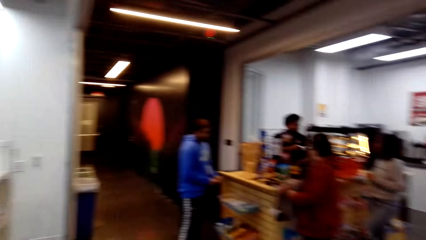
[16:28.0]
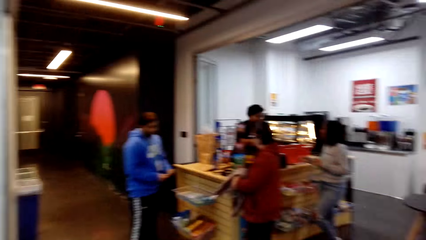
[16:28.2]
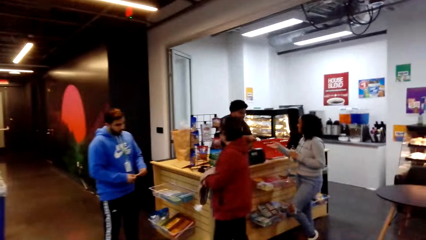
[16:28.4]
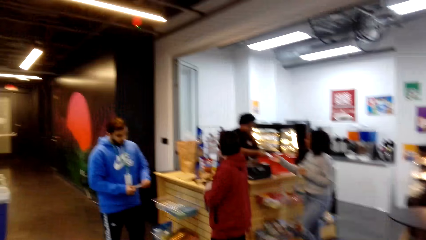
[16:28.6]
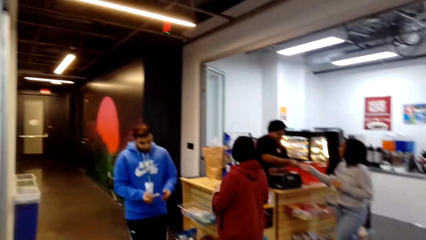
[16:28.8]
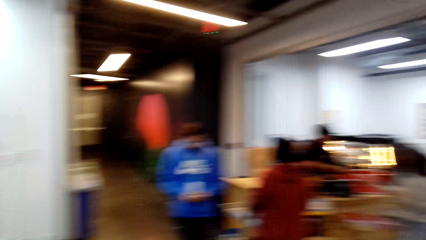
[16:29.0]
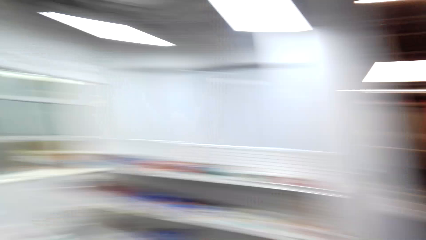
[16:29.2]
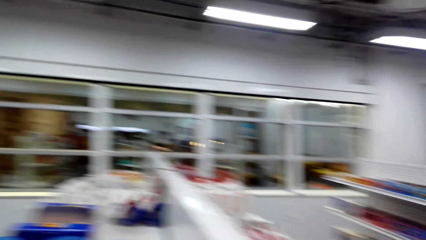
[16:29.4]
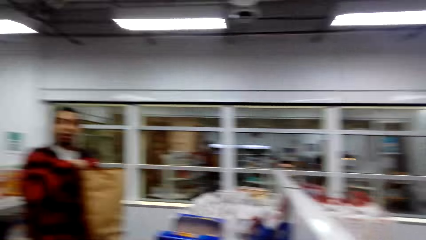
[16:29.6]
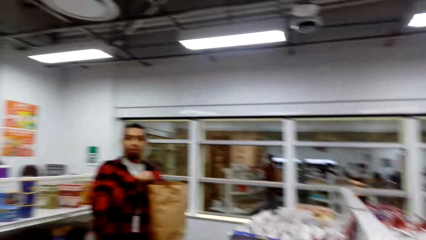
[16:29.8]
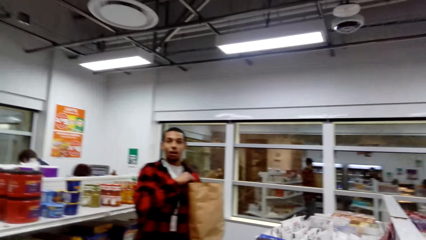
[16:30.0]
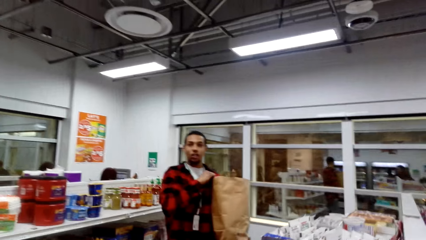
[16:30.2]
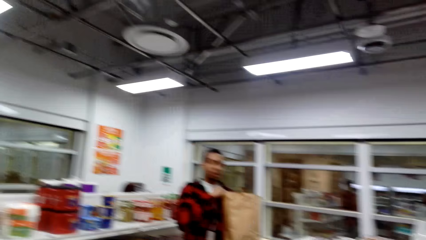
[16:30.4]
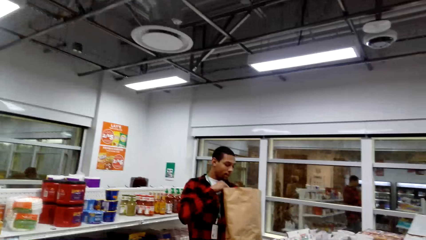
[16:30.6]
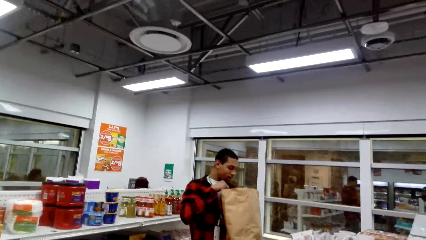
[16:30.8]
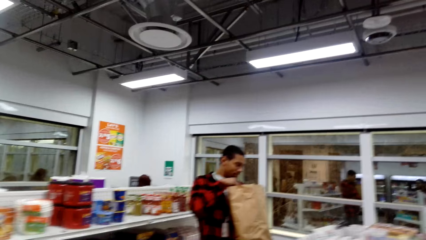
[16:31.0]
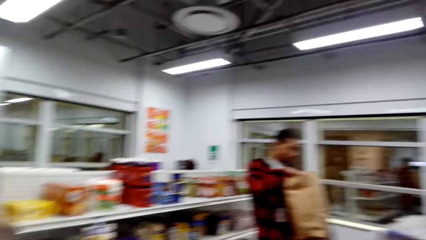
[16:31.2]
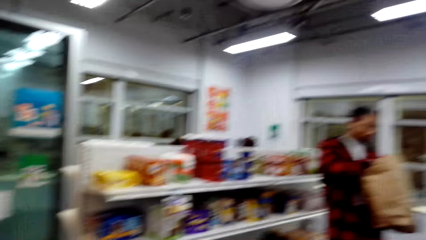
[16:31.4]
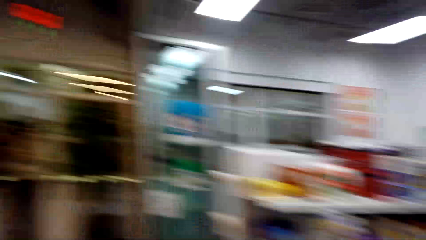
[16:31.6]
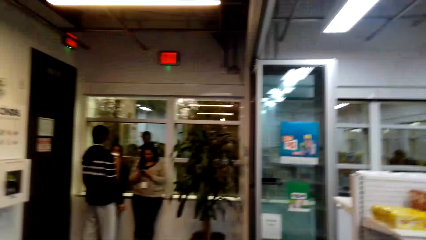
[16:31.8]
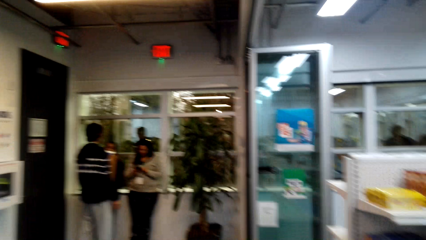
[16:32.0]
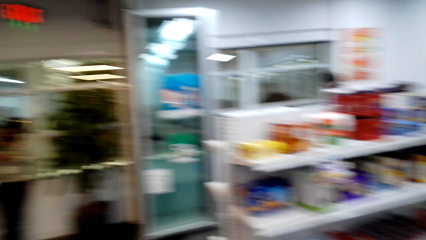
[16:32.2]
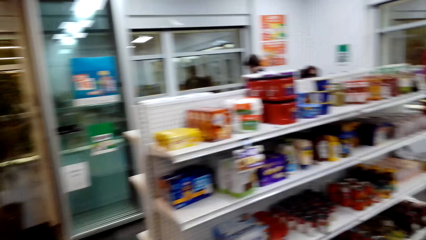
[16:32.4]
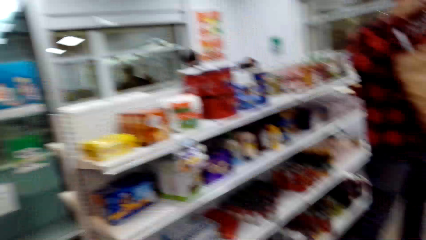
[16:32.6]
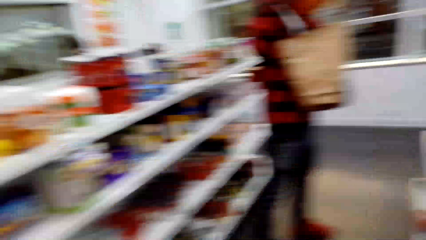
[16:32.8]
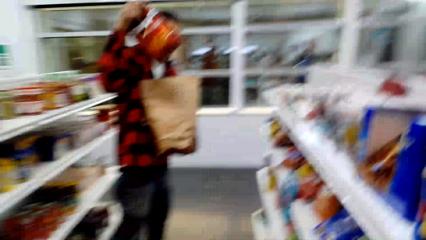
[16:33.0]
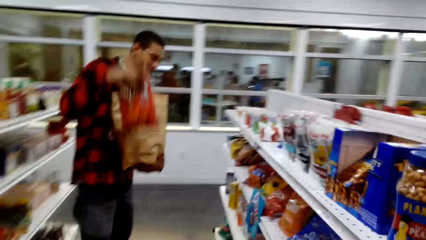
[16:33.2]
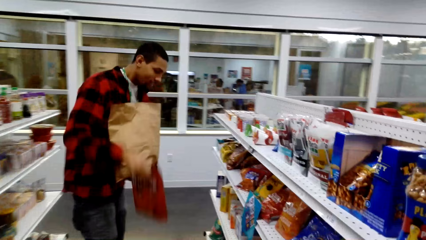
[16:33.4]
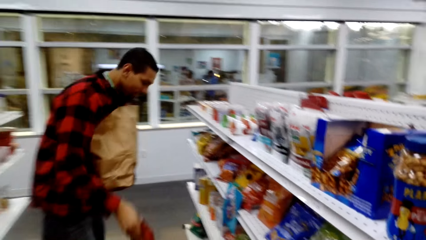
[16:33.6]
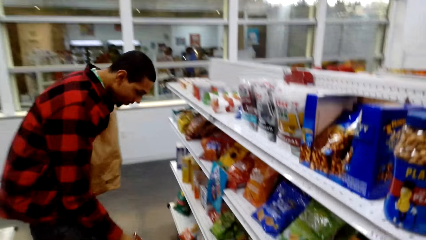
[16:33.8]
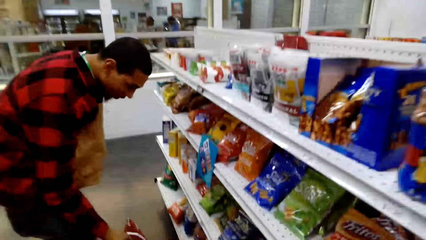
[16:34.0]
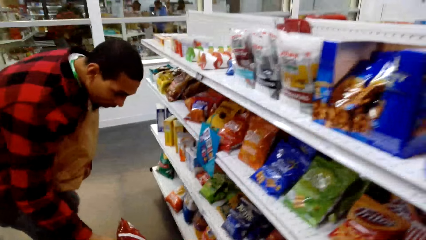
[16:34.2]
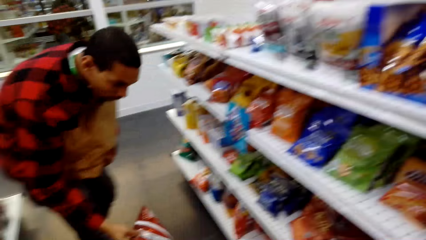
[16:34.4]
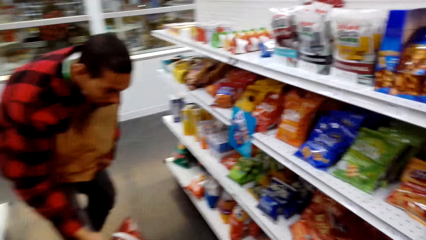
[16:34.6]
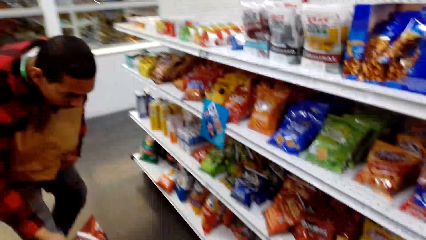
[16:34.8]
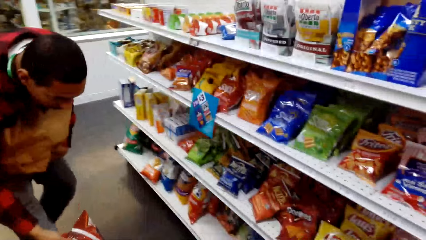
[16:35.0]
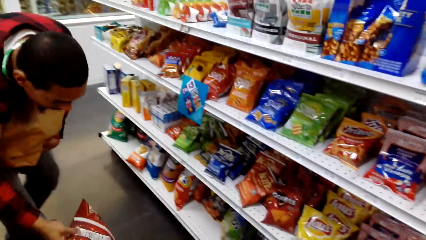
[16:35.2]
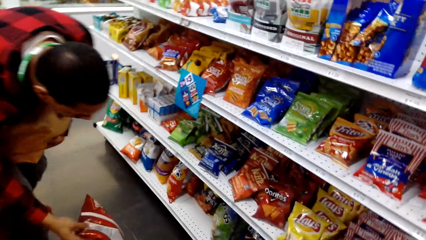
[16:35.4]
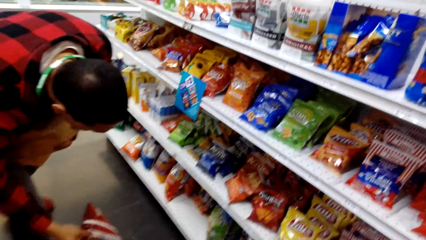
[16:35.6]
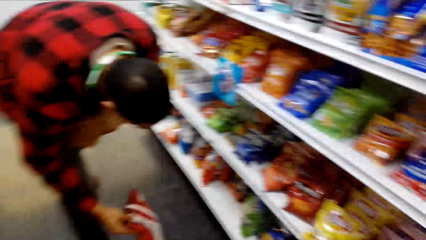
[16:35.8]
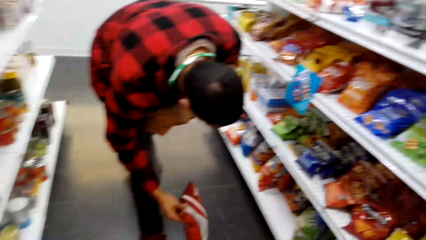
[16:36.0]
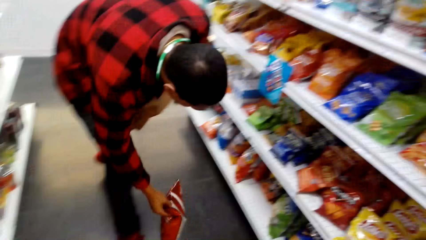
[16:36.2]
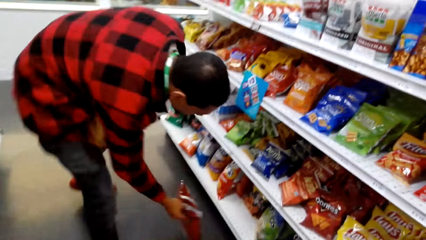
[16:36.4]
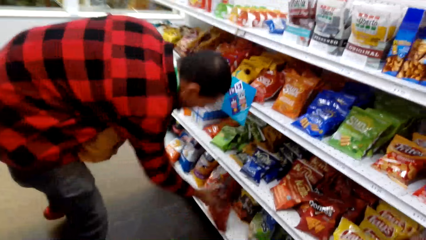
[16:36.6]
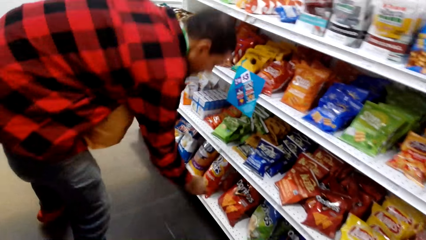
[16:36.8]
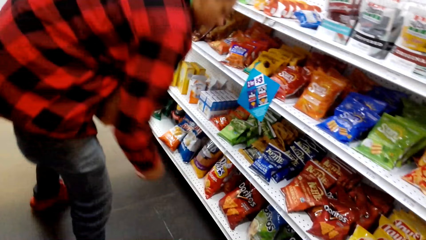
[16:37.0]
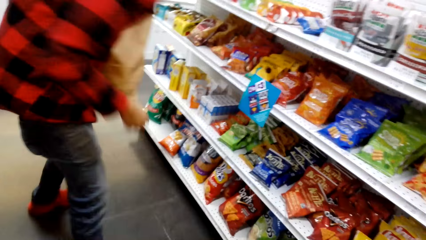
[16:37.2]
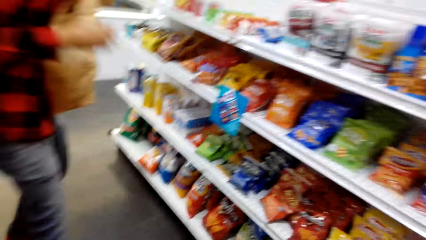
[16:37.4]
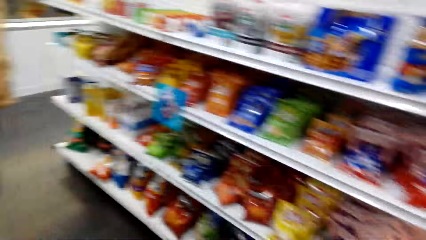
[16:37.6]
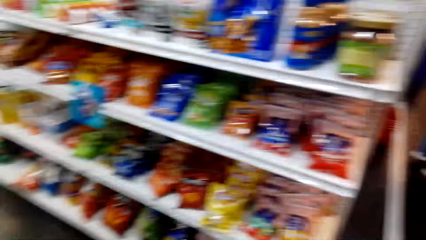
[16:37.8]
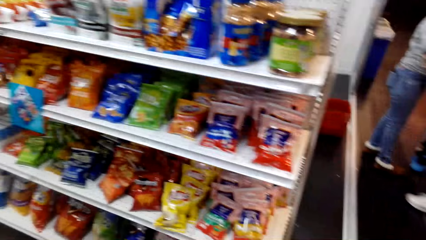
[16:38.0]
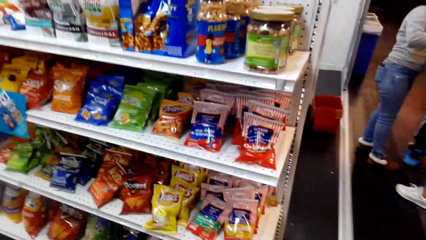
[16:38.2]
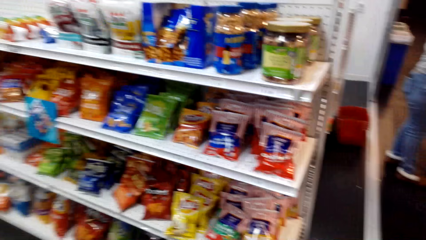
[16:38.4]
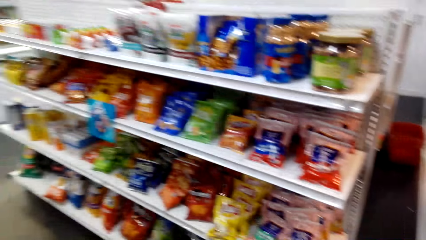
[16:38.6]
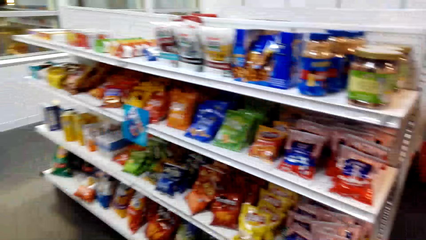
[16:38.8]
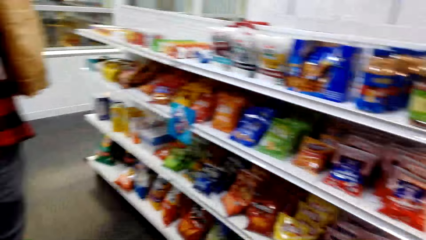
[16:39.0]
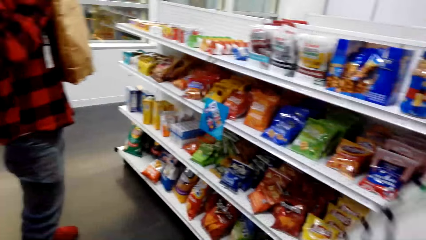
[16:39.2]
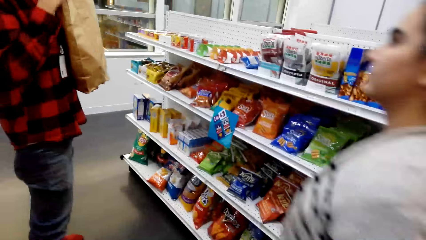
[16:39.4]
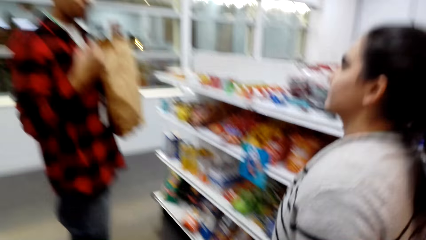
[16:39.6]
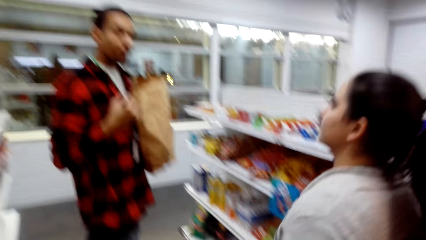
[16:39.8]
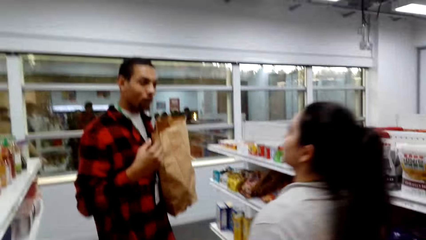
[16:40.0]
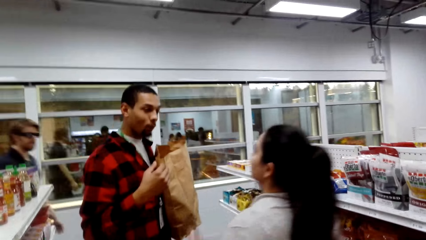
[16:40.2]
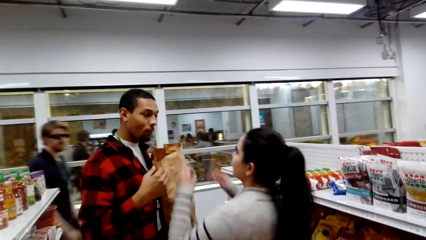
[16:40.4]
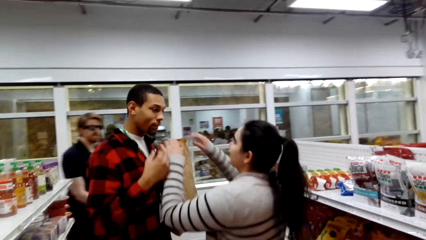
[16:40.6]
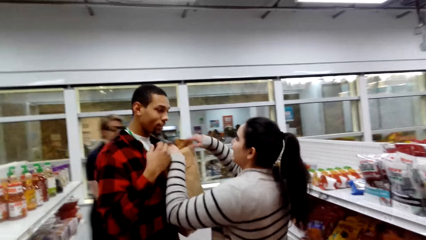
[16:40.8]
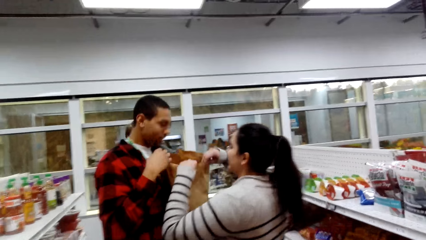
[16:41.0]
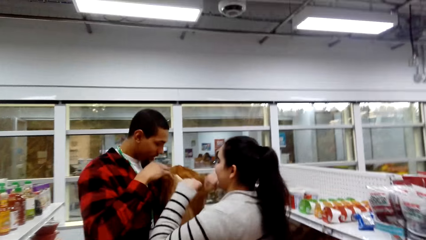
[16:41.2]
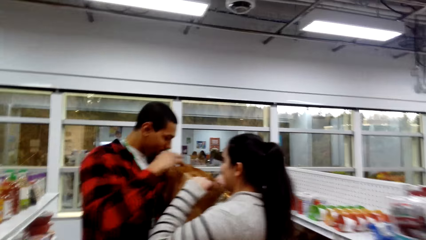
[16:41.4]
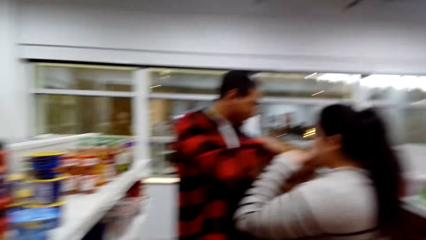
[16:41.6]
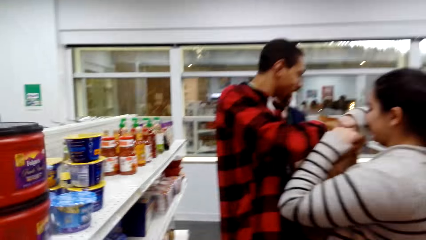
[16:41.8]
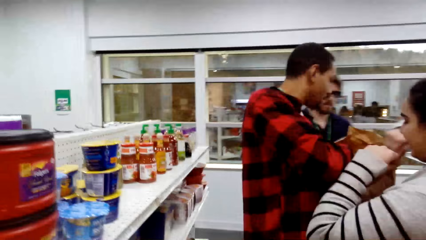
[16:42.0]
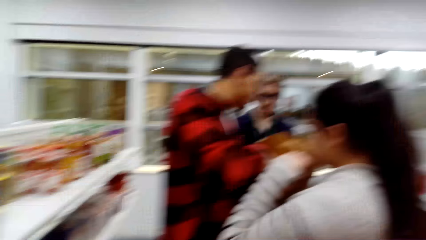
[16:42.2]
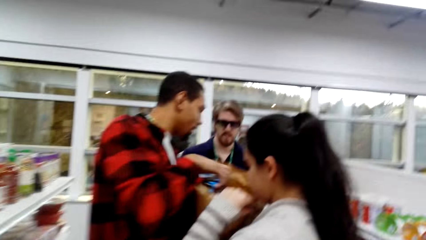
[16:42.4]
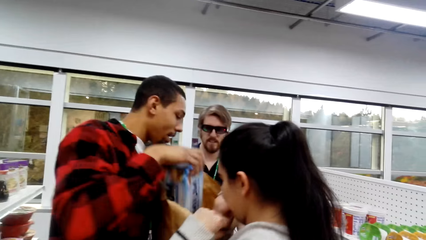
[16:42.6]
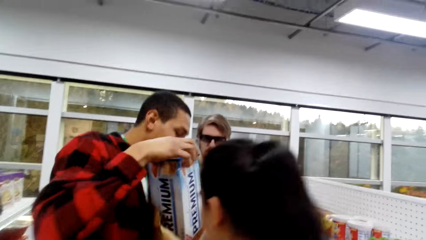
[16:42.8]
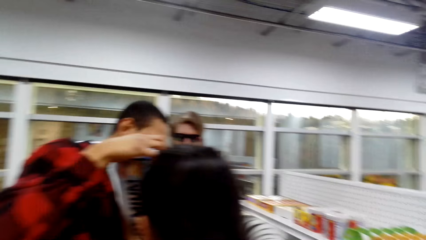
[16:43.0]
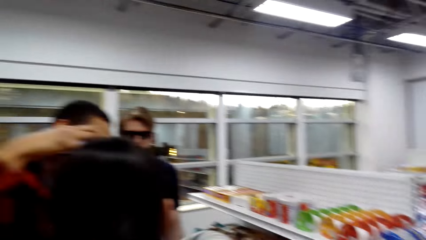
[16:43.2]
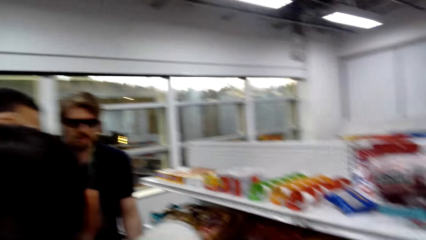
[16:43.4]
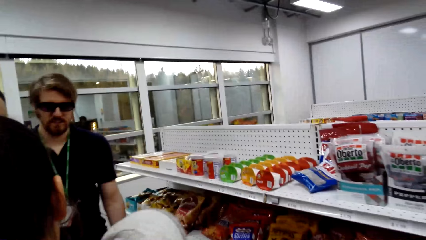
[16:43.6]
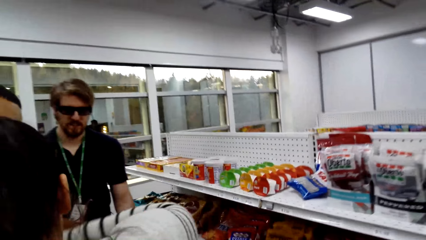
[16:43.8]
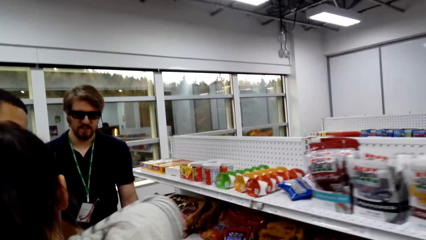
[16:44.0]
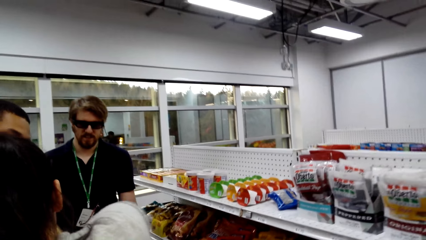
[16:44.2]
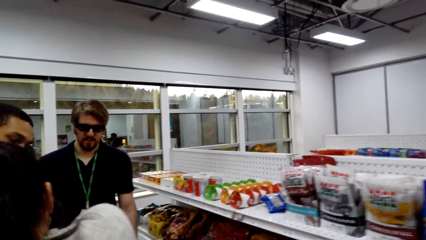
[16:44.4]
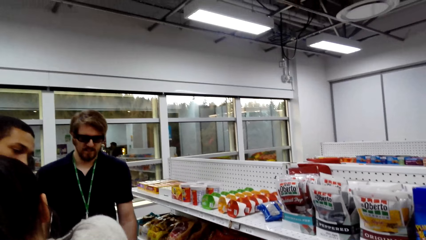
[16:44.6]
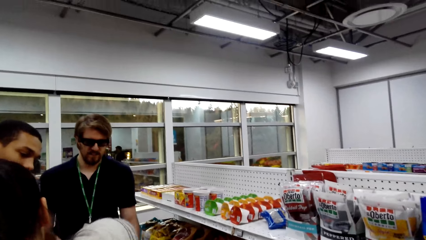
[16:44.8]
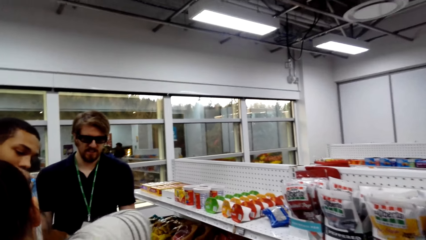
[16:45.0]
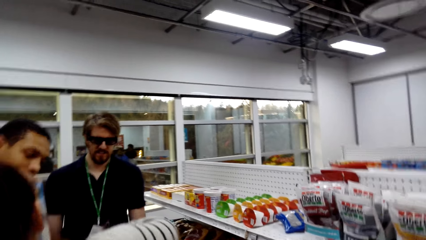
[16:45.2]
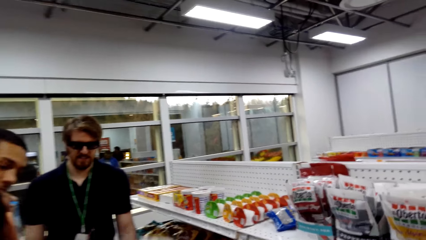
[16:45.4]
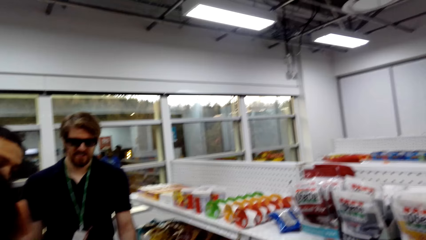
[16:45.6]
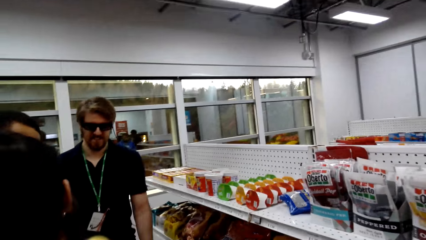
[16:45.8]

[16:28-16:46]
The camera wearer looks around. A lady talks with a man. A lady touches the paper from a man.
